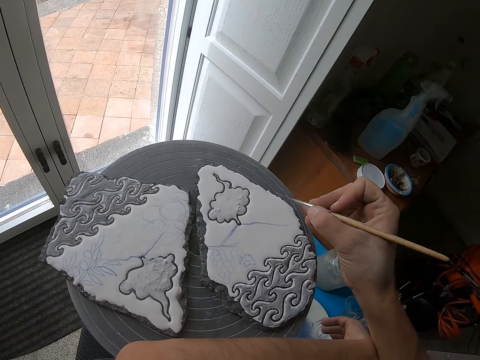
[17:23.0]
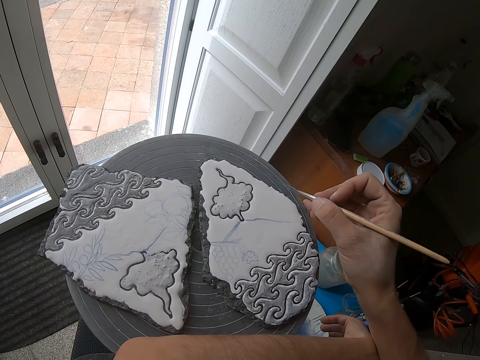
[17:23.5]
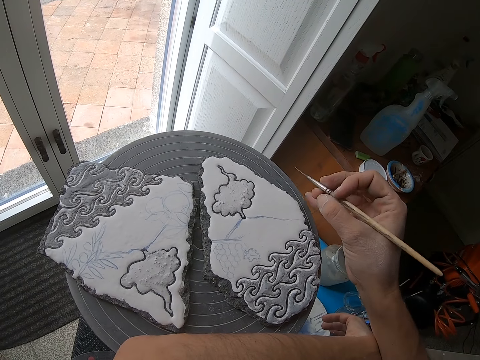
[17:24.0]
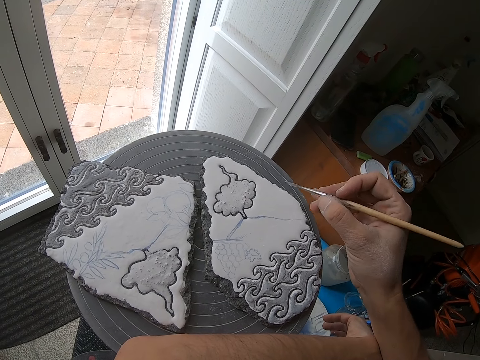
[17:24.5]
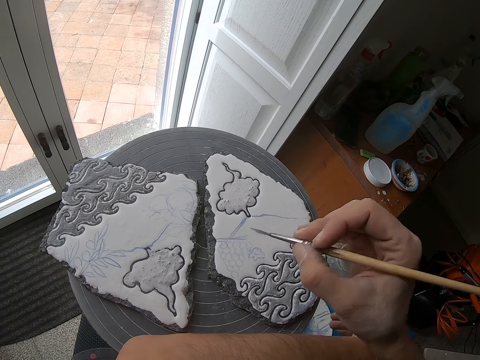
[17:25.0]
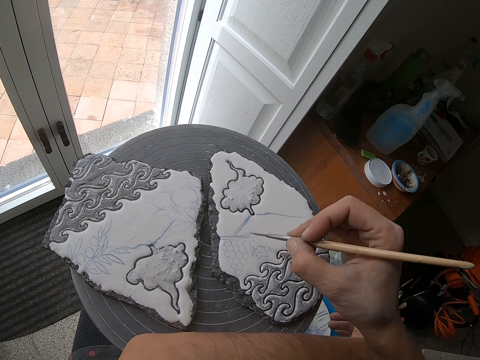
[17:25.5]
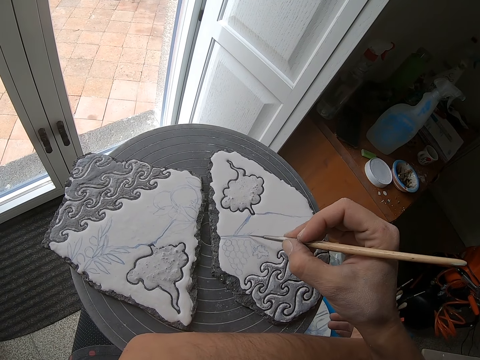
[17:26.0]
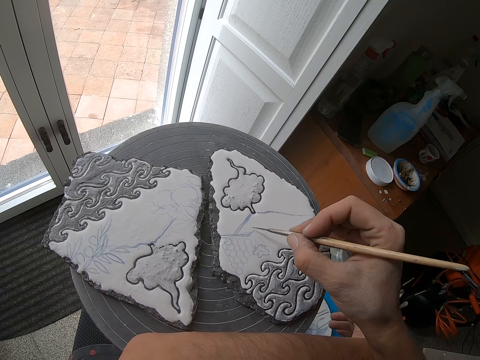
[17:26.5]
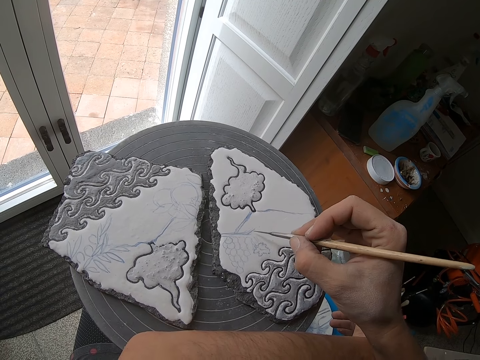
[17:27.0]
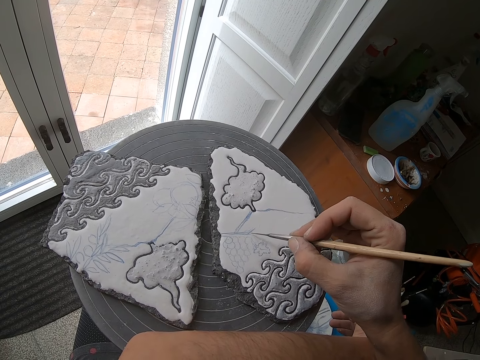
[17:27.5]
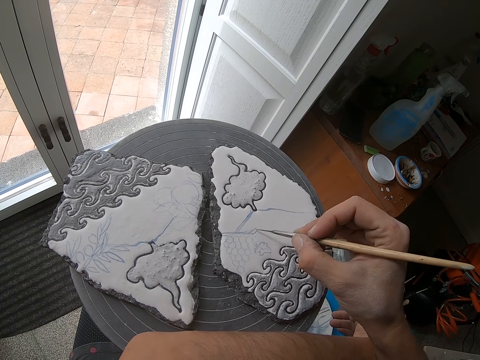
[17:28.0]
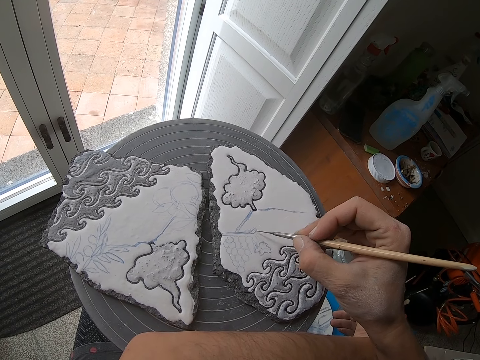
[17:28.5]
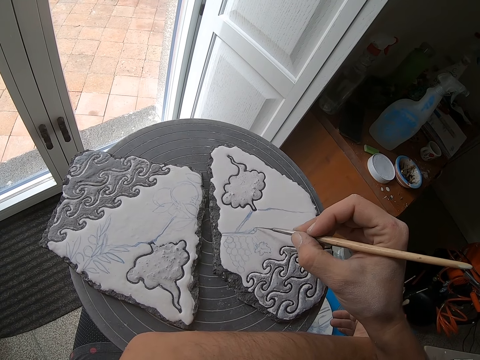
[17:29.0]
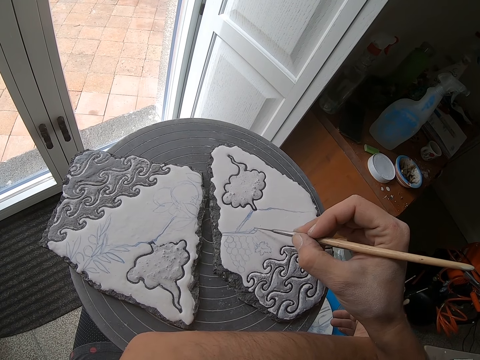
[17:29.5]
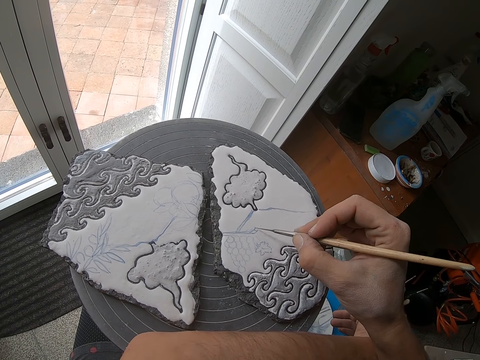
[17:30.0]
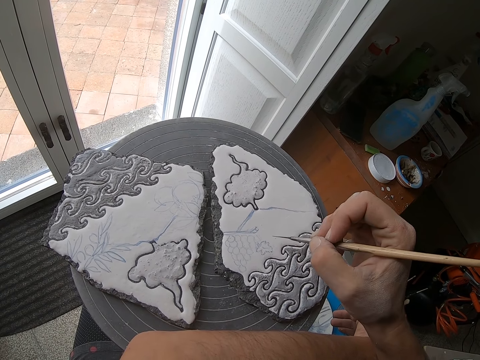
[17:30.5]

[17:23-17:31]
The camera wearer paints the piece of pottery with the paintbrush in his right hand.

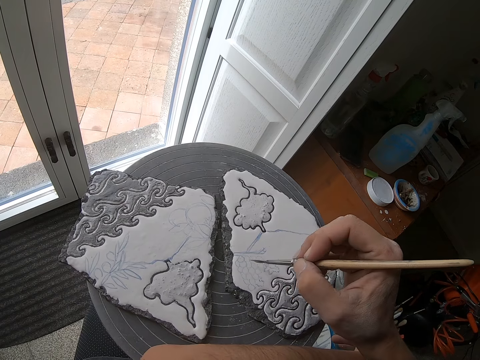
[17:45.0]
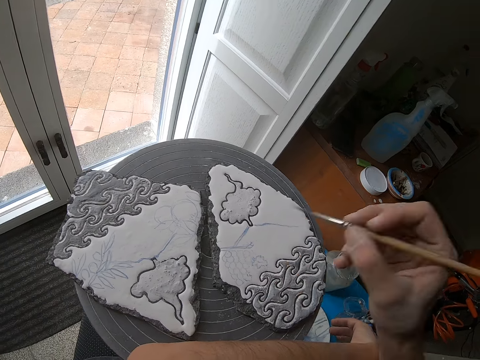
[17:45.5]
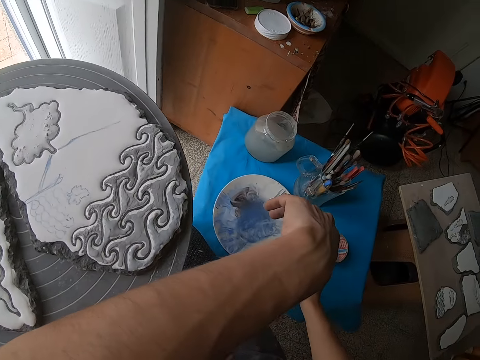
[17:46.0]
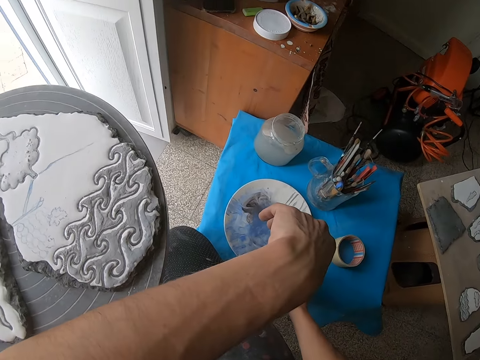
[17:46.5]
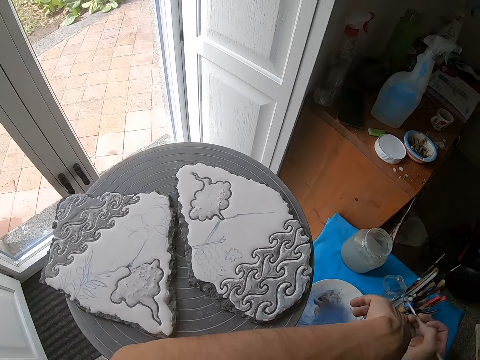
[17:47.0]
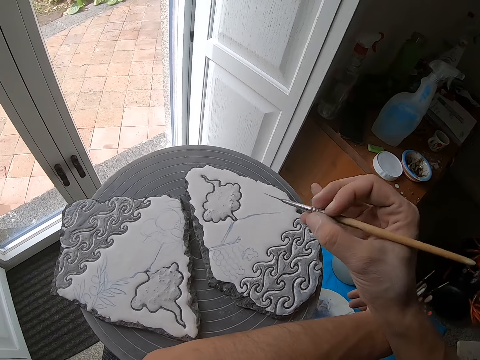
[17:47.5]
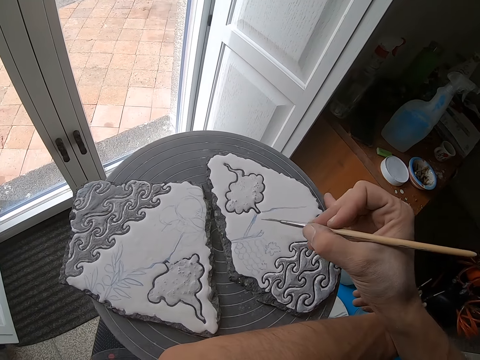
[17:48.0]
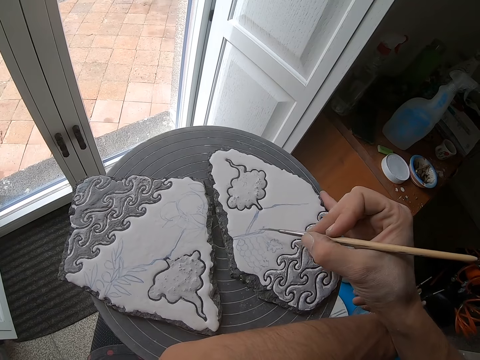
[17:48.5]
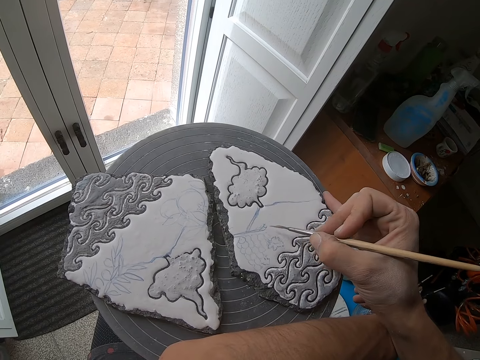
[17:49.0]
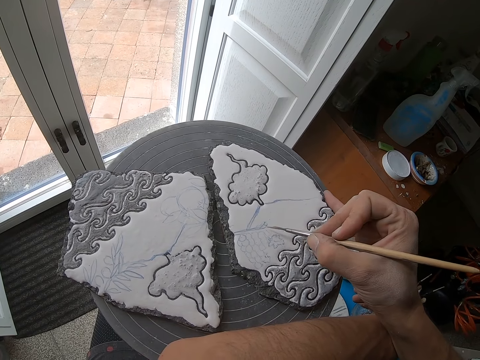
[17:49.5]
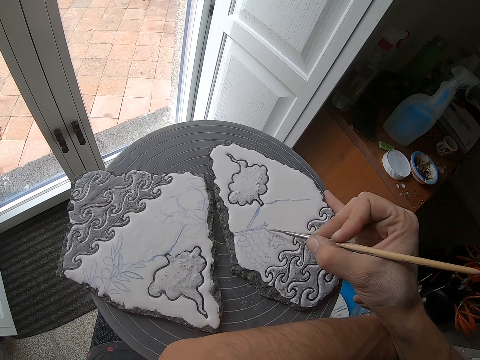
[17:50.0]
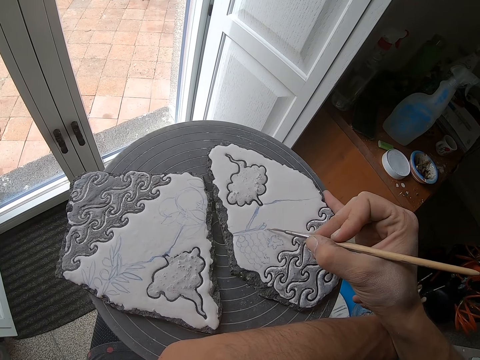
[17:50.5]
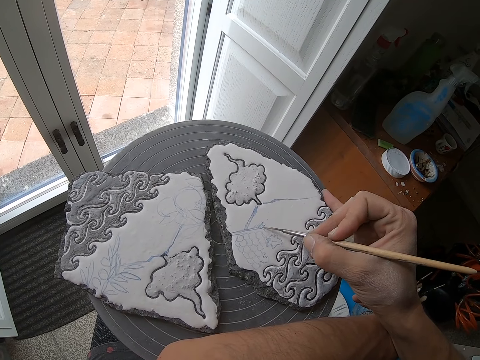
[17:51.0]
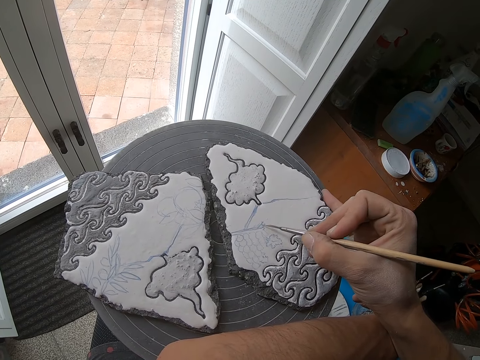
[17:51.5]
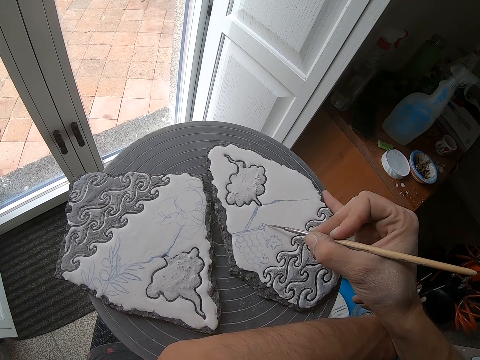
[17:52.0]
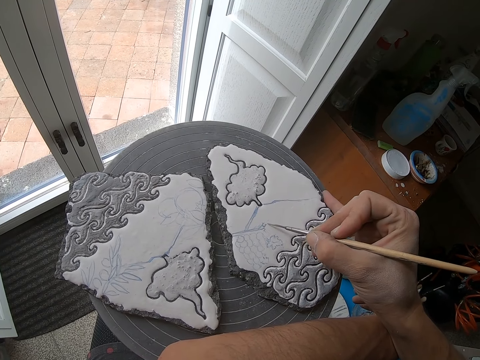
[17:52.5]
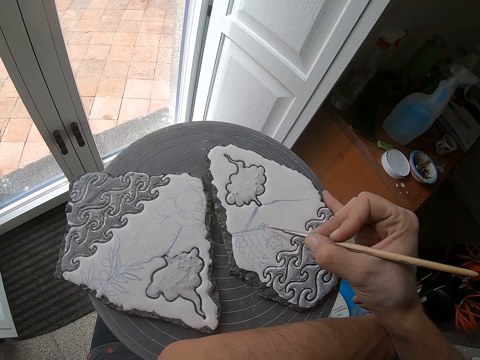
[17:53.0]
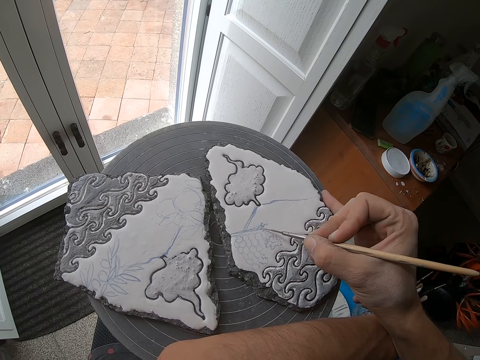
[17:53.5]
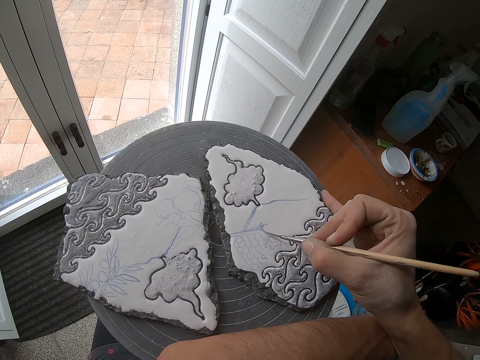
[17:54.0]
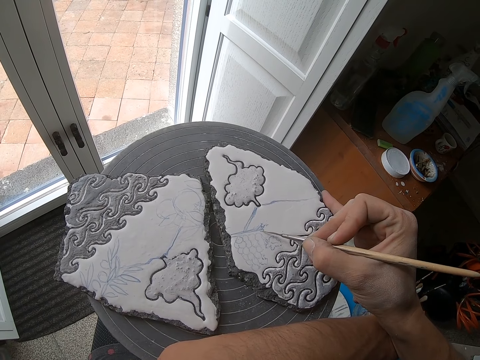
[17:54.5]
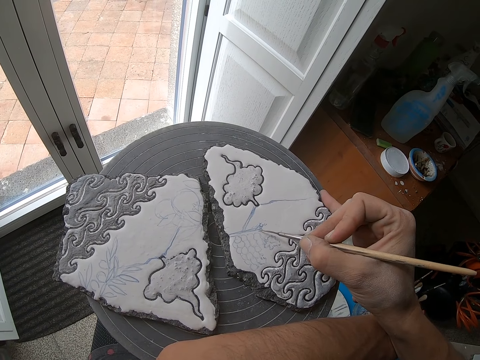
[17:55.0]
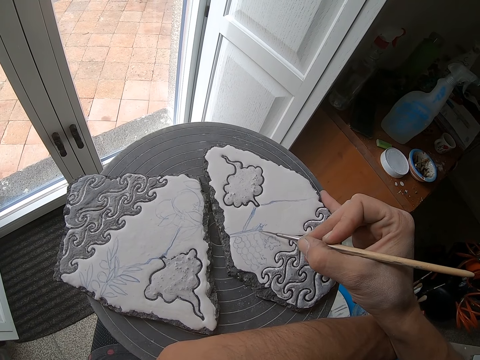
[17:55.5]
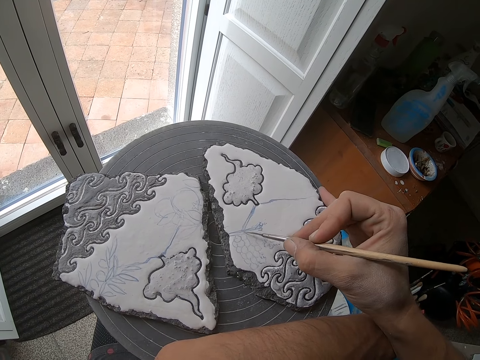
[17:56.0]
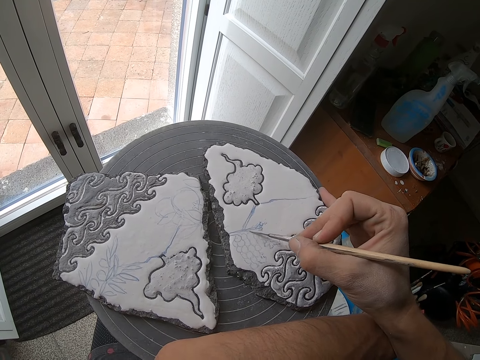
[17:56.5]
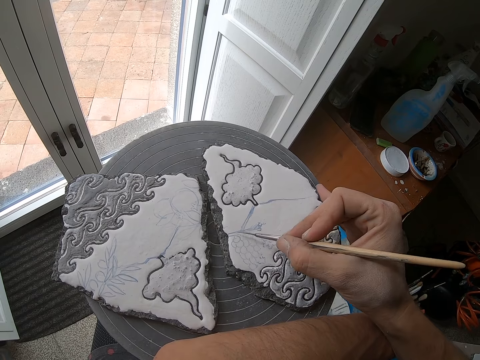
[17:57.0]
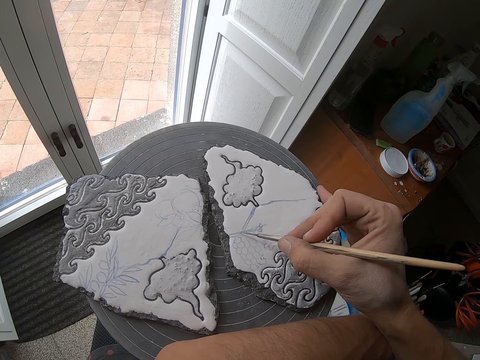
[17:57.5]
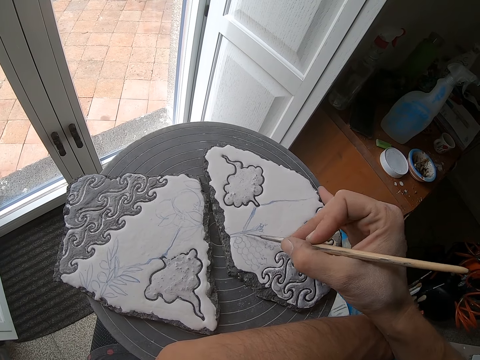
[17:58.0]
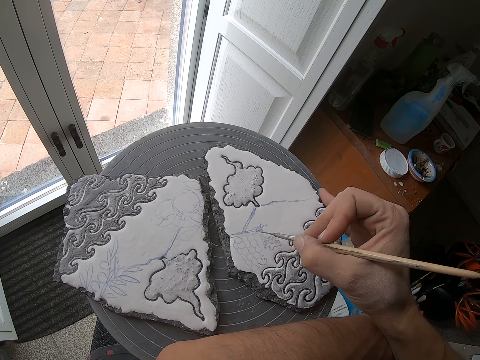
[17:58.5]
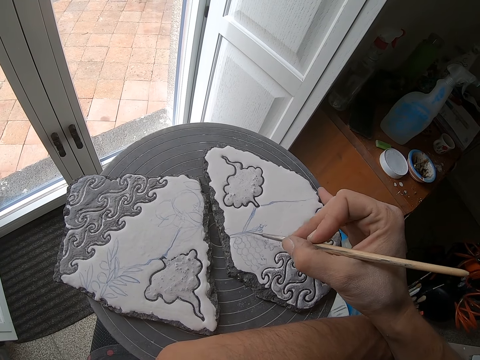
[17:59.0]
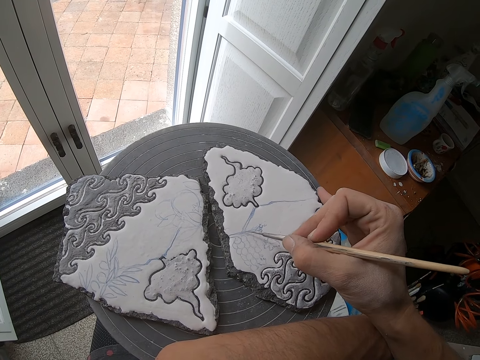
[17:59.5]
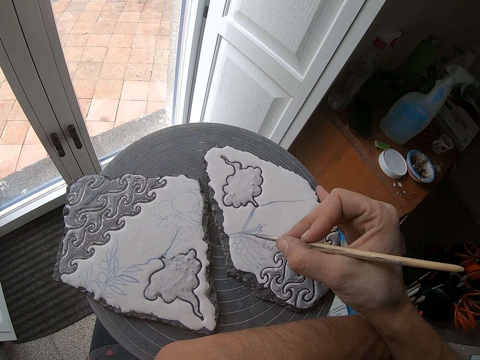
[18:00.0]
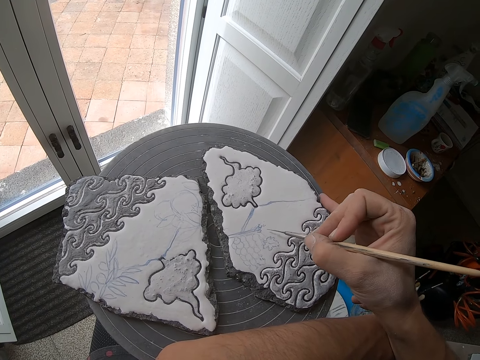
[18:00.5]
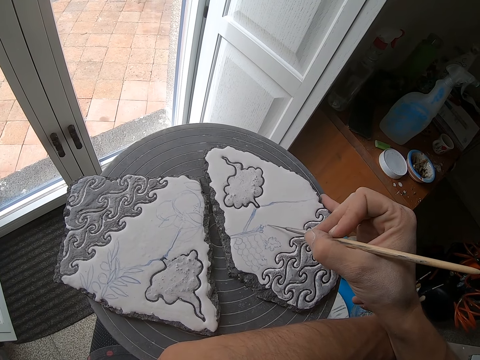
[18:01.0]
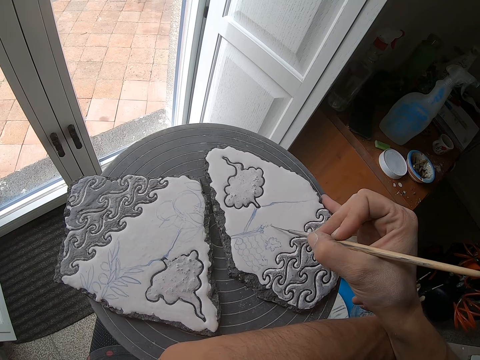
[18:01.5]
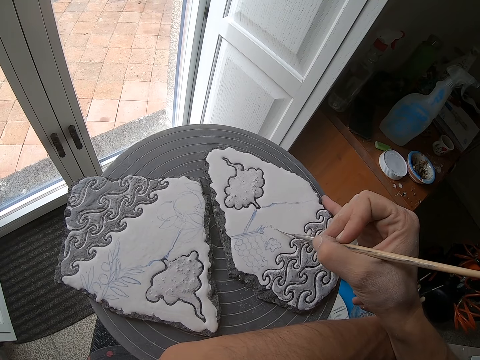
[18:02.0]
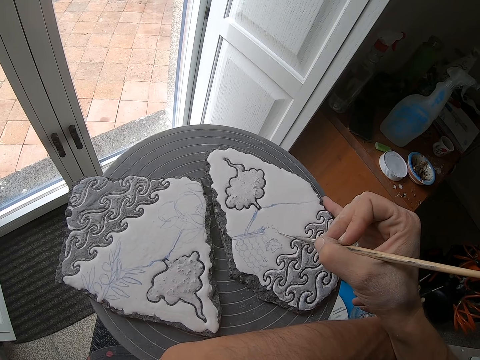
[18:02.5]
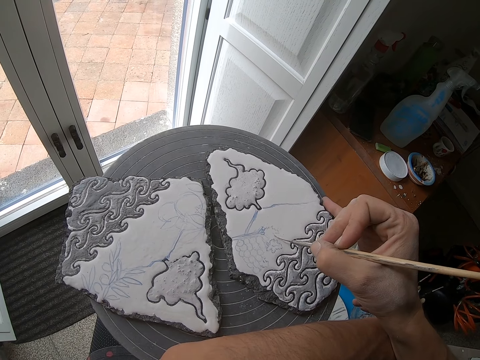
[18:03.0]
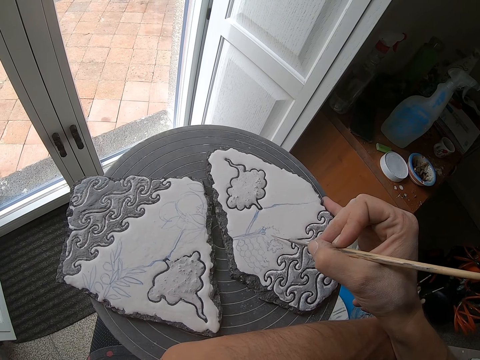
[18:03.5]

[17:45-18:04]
The camera wearer dips the paintbrush into the paint plate on the stool with his right hand. He paints the piece of pottery with the paintbrush in his right hand.
